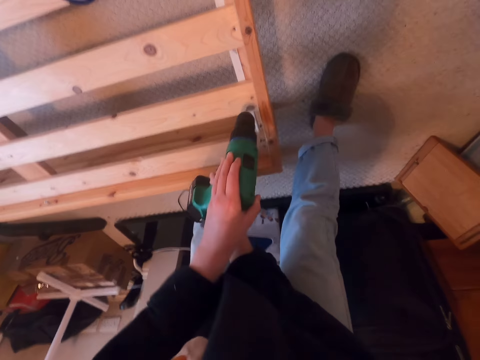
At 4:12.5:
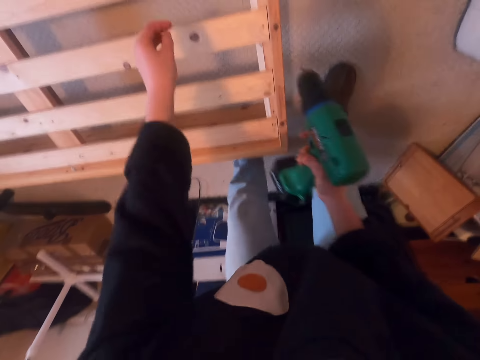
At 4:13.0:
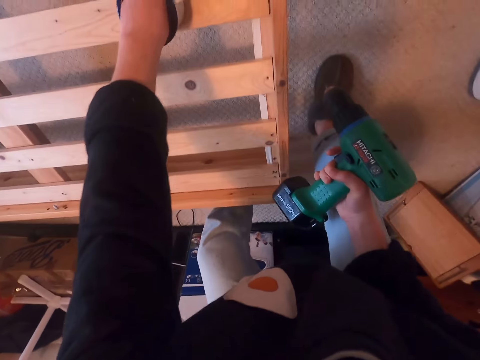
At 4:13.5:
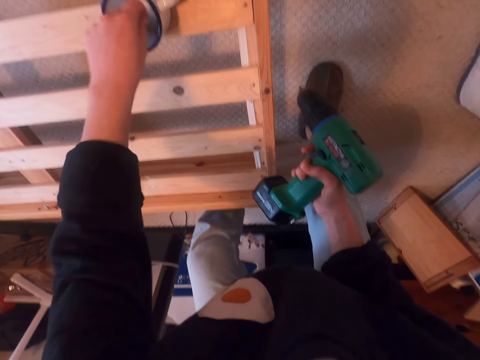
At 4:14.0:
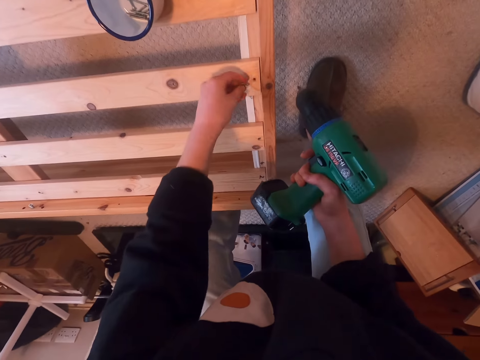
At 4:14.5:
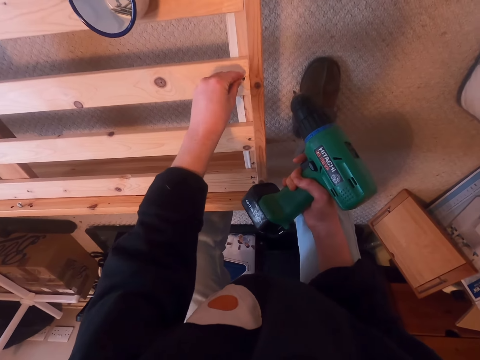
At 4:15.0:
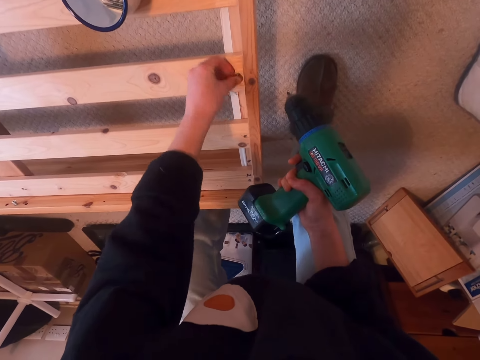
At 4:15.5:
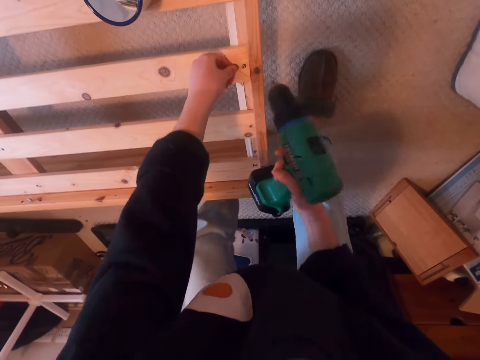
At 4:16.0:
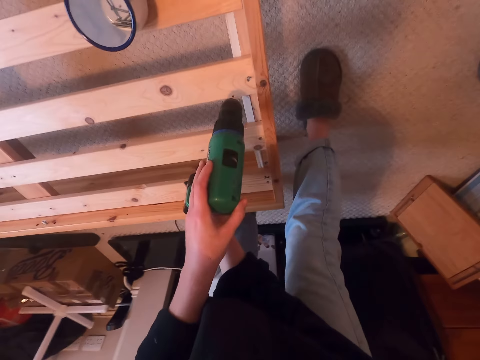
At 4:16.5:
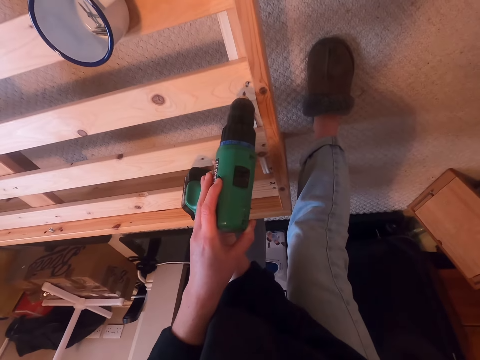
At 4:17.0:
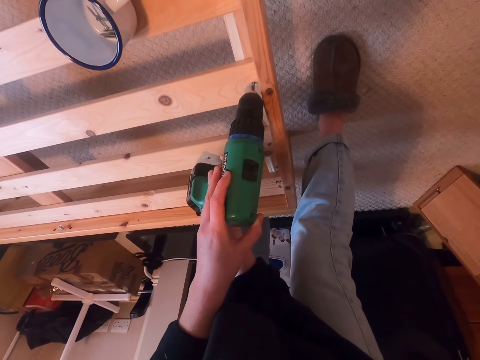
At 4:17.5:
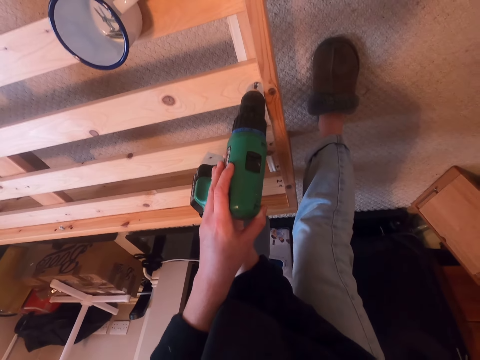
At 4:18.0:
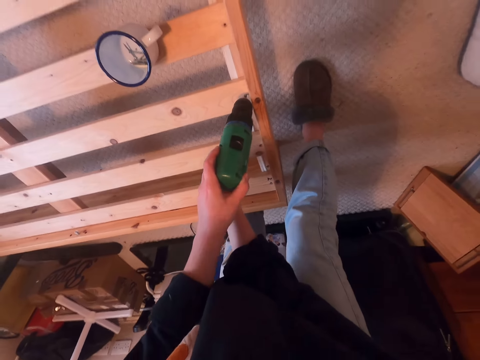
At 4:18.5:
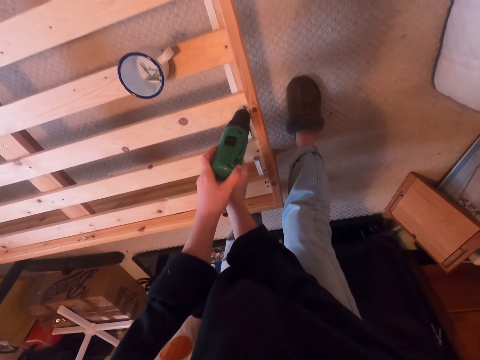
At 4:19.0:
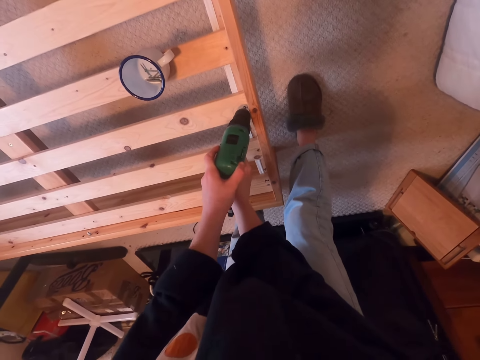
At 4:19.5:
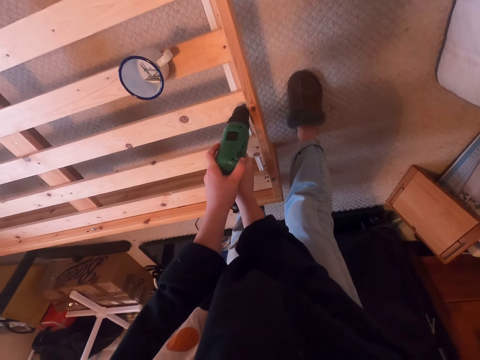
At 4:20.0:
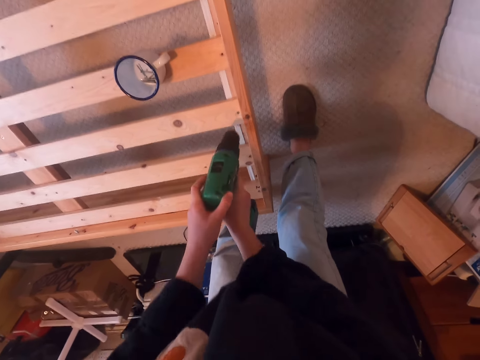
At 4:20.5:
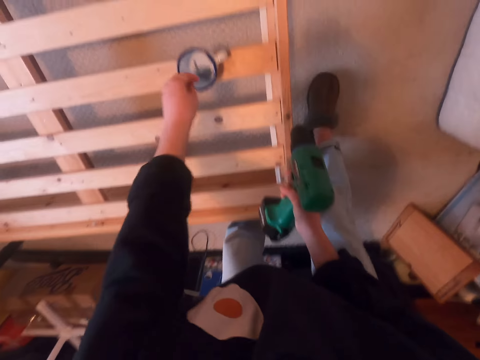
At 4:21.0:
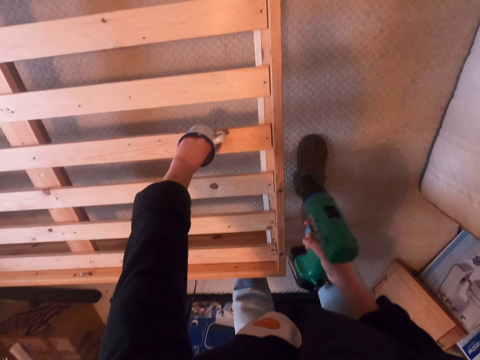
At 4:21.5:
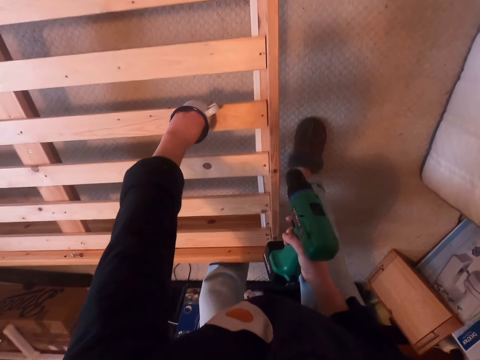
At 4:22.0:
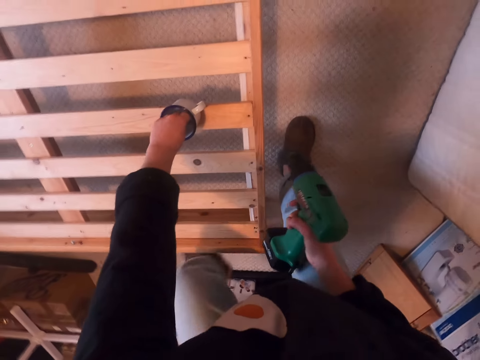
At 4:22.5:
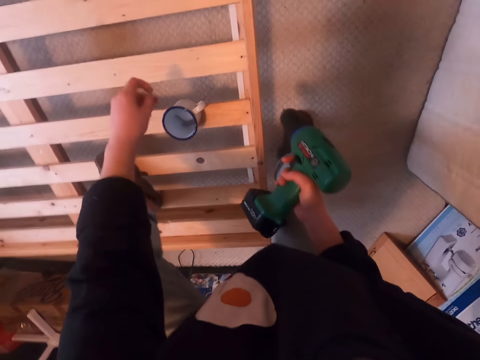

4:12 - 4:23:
The camera wearer picks a screw. They drill the screw into the wood. They pick a screw.

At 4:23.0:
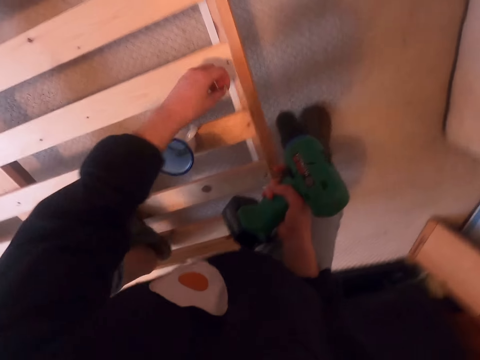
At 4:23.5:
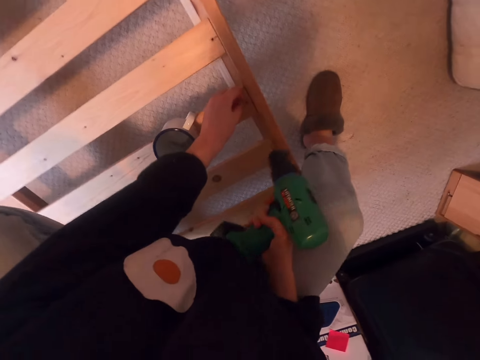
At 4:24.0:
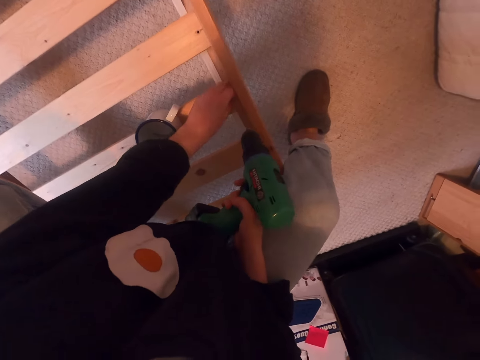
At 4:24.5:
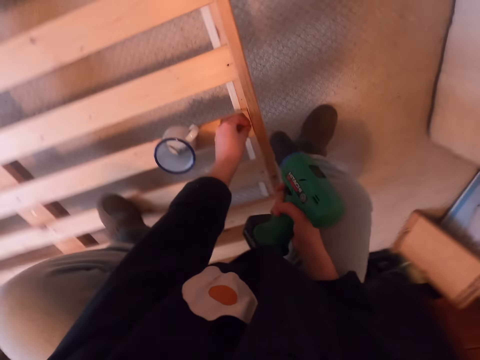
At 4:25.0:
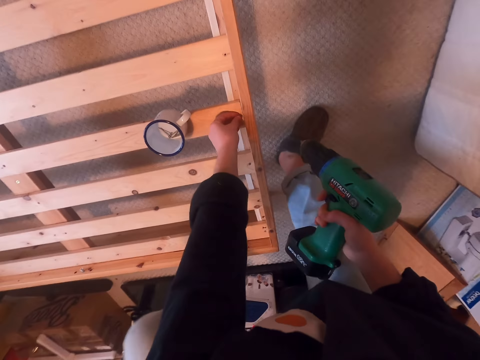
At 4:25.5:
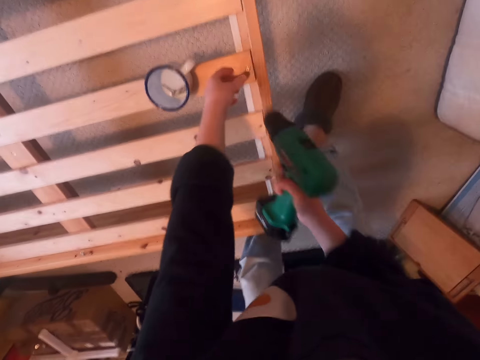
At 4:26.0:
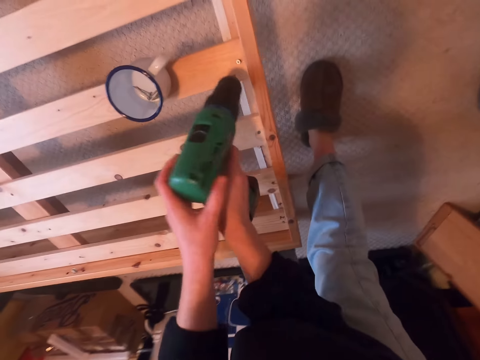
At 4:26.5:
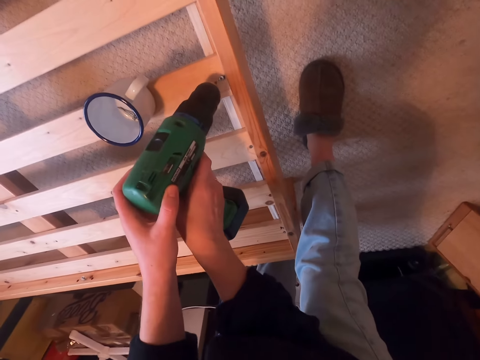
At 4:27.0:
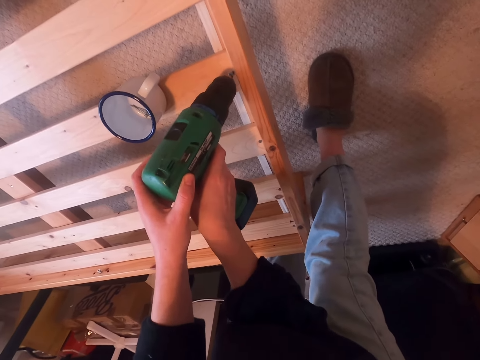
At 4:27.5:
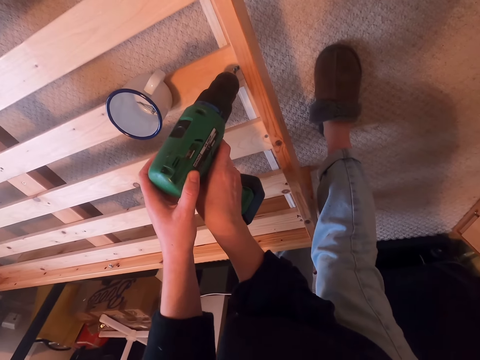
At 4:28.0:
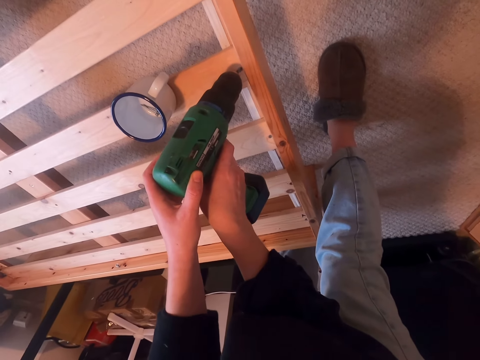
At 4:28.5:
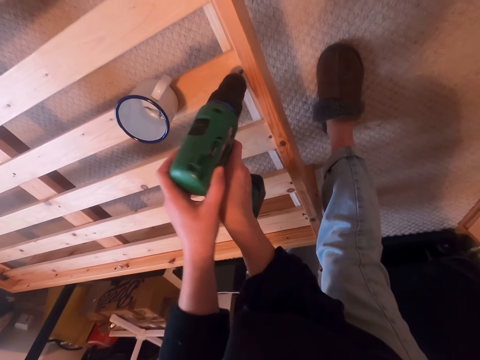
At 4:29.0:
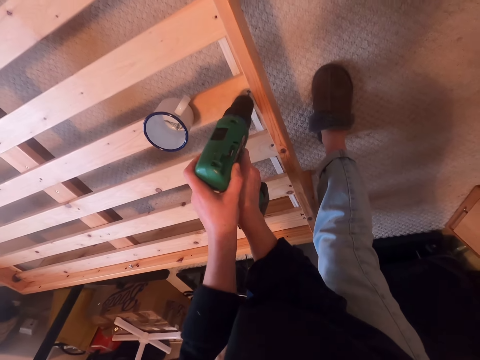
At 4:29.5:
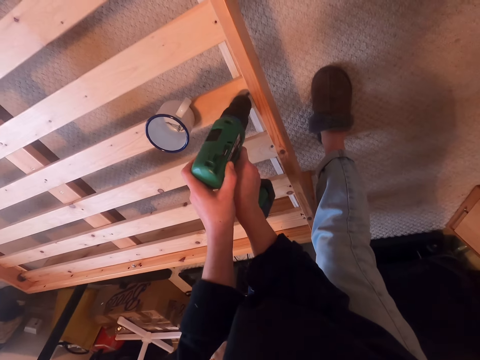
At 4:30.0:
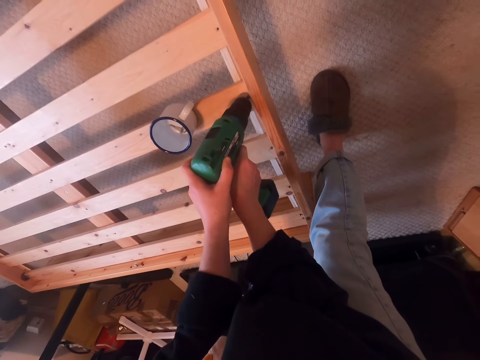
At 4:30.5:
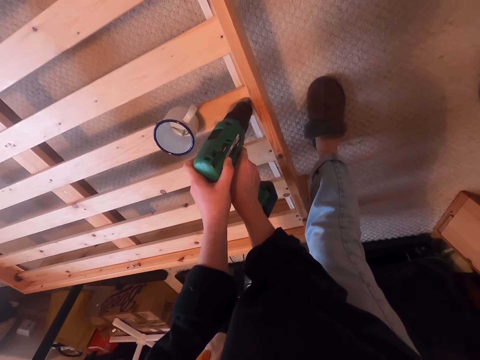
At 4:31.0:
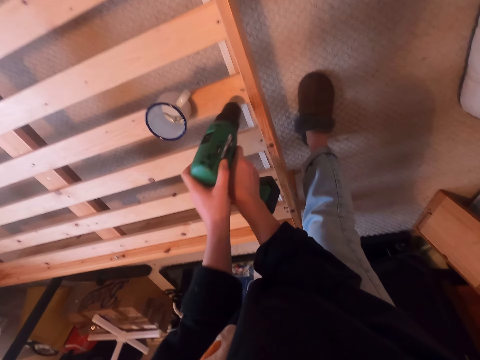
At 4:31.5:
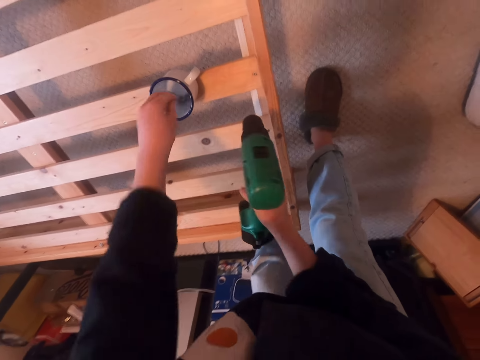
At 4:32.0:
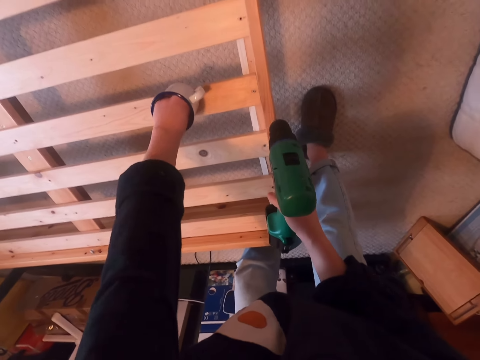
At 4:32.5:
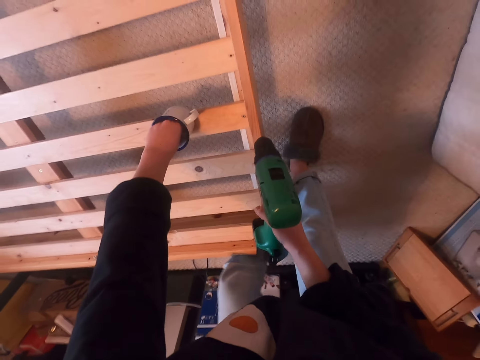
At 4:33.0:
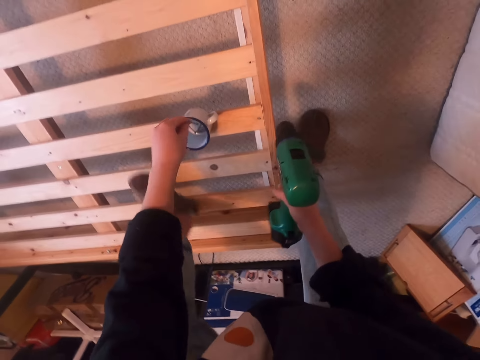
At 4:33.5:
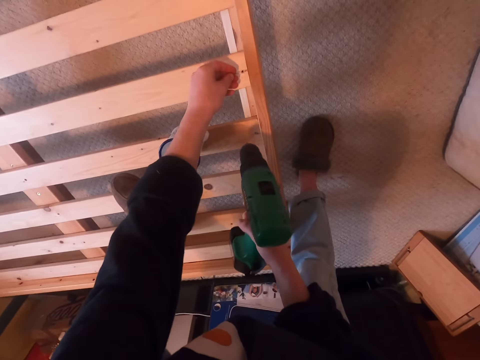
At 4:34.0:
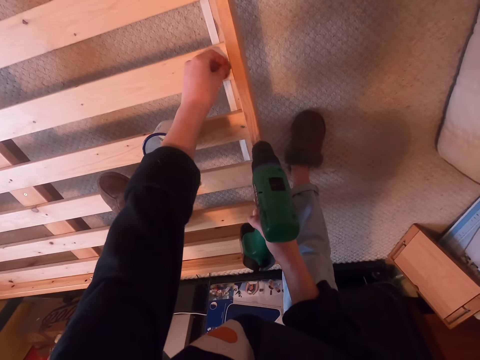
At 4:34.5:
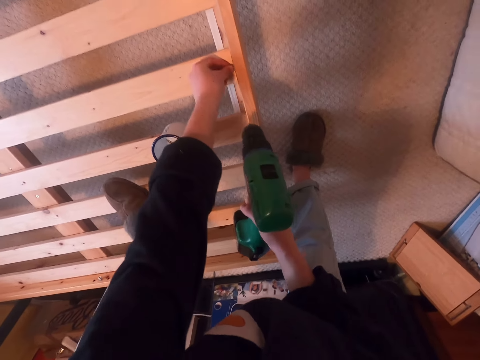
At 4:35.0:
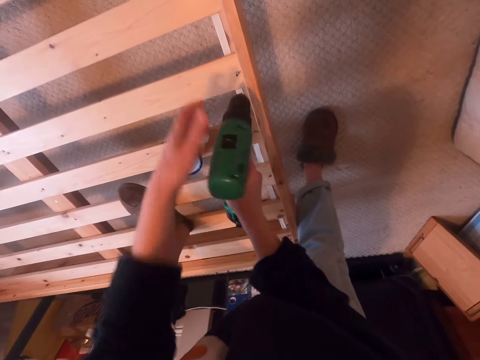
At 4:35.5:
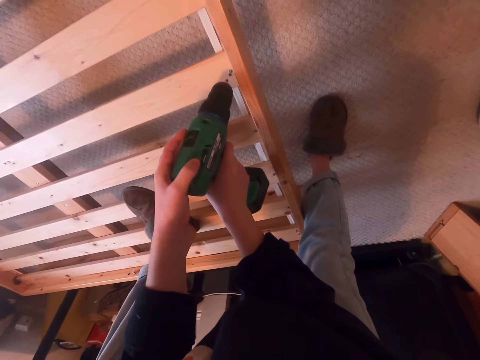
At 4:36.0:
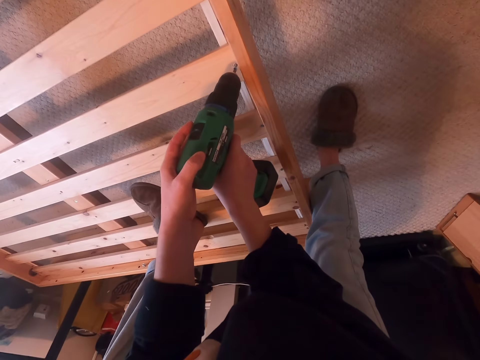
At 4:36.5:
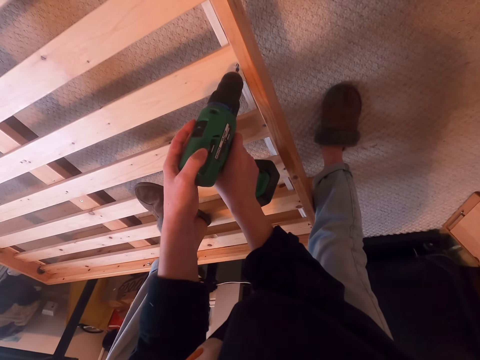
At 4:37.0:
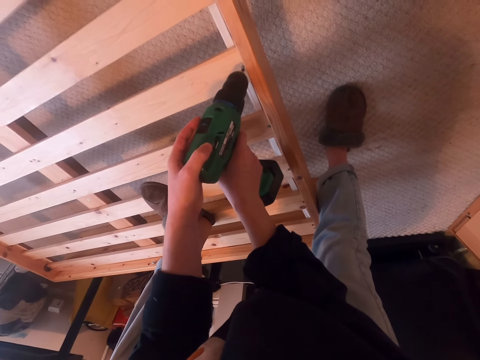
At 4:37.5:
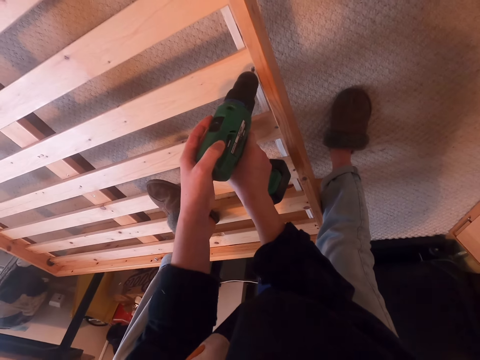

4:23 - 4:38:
The camera wearer steps on the bed. They drill in the screw. They drill the screw into the wood. They pick a screw. They drill the screw into the wood.
